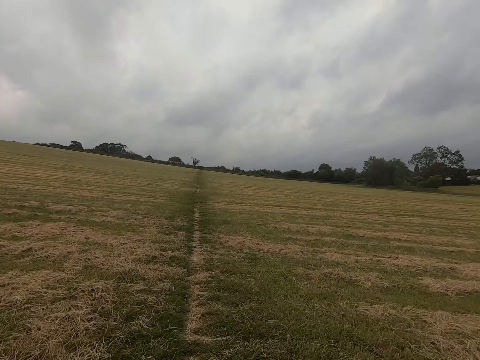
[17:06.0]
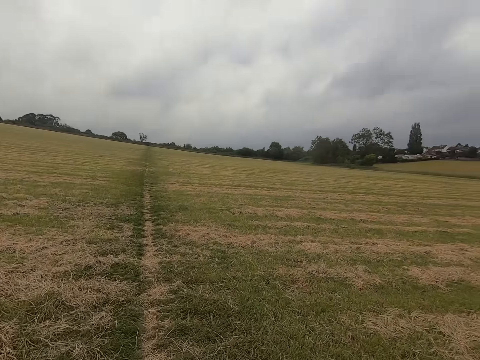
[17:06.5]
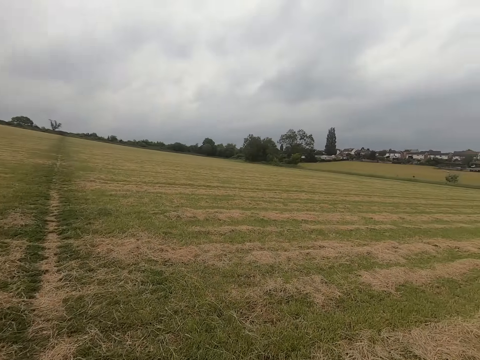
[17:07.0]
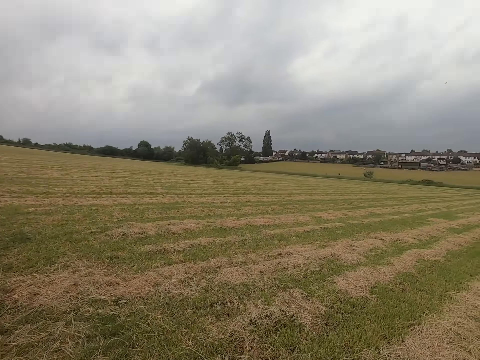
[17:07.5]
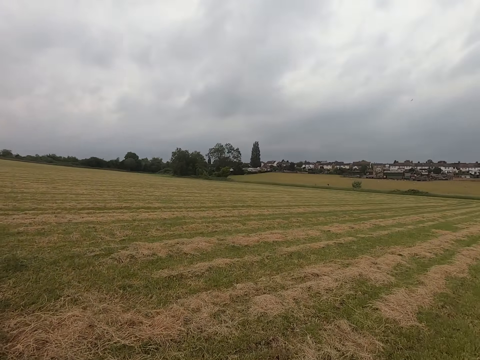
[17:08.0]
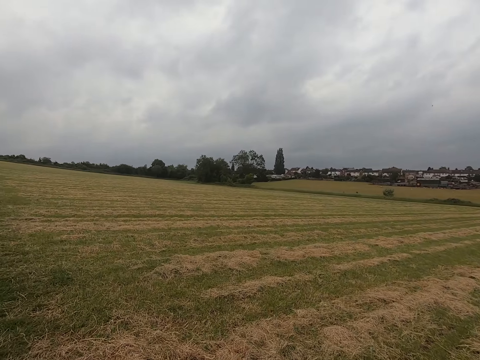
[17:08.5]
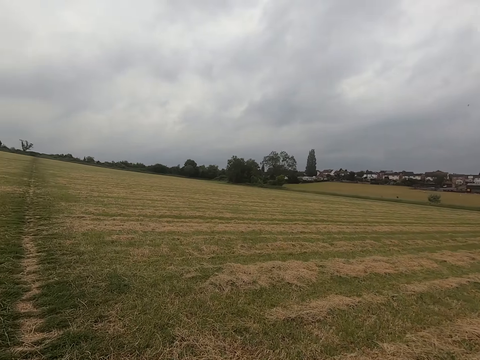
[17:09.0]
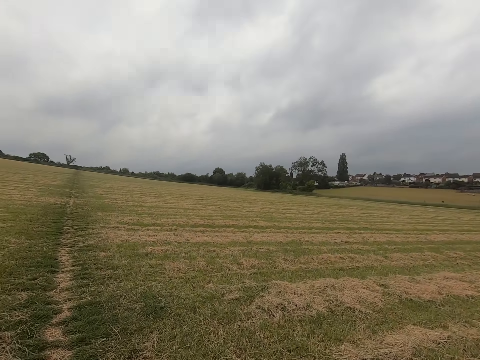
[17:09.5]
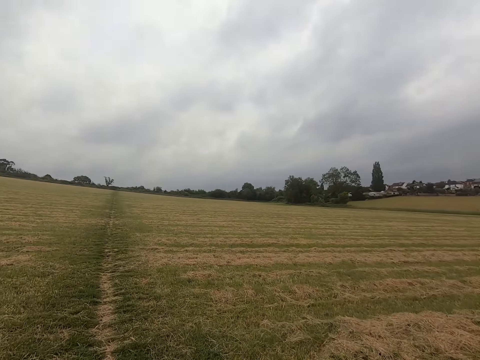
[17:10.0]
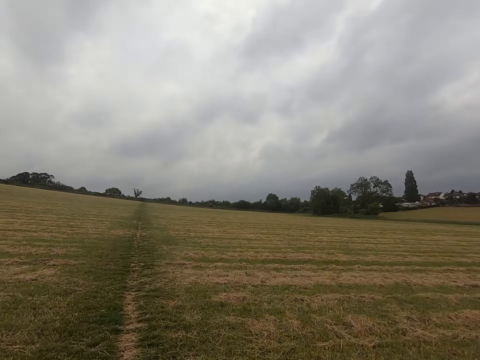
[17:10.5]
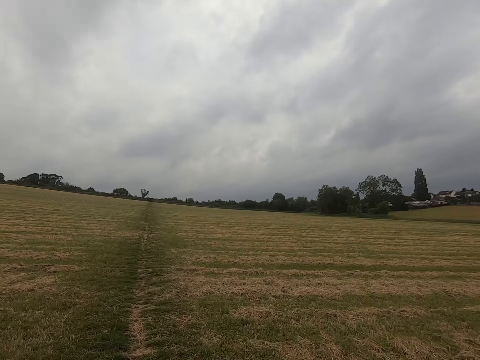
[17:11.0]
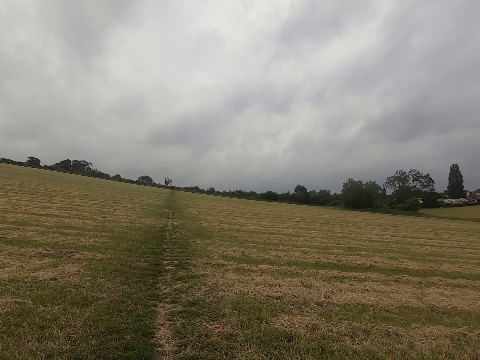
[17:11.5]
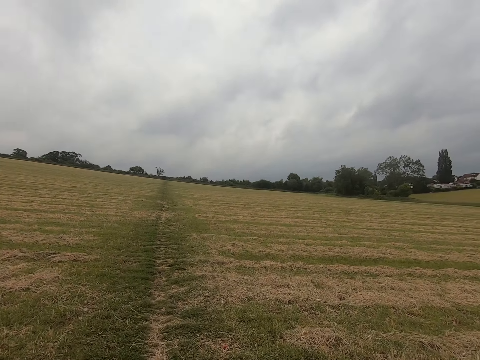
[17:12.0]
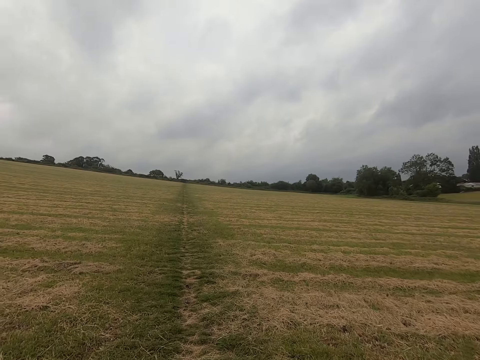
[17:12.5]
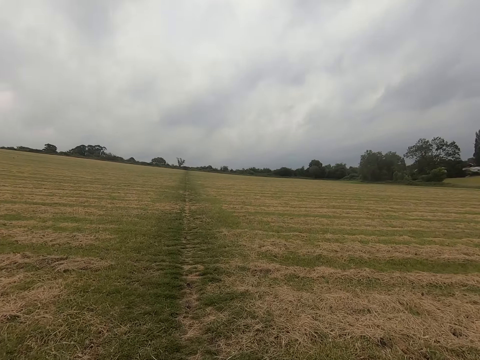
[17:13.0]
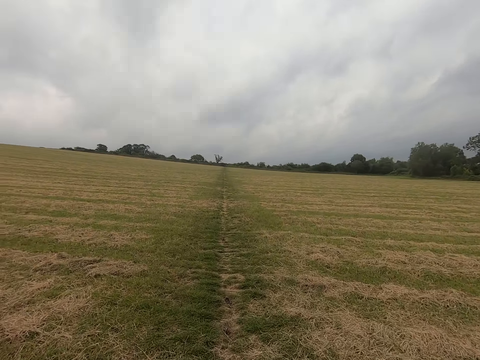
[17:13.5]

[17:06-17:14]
The camera wearer runs in the field. They look around. They walk in the field.

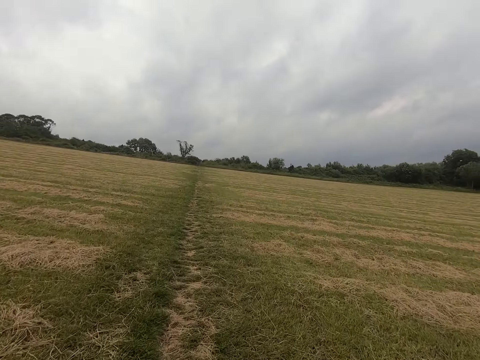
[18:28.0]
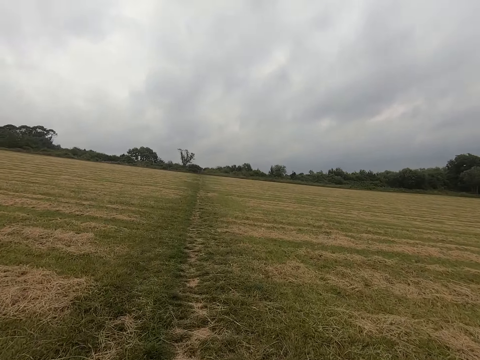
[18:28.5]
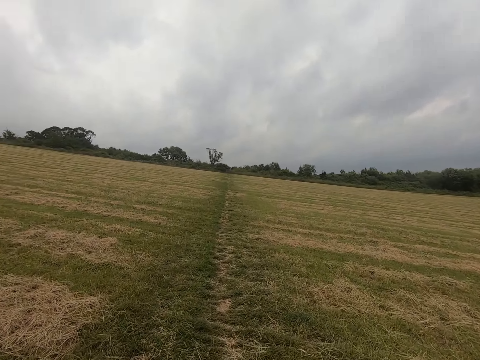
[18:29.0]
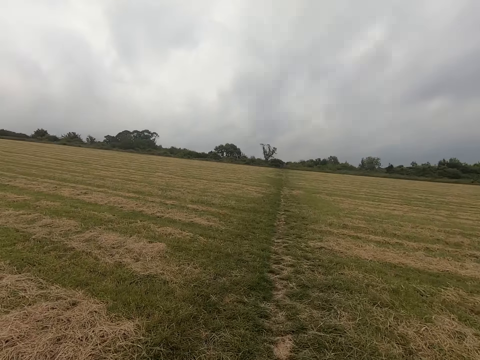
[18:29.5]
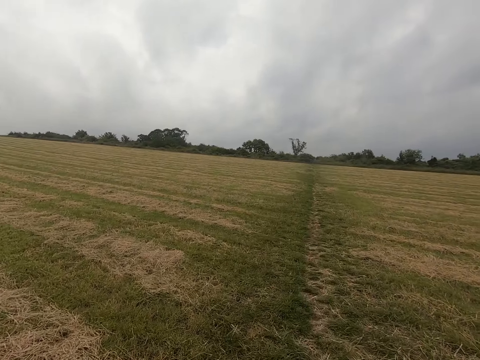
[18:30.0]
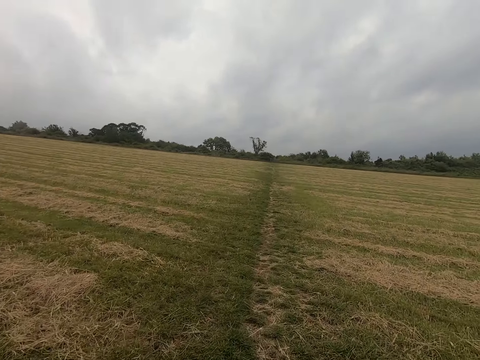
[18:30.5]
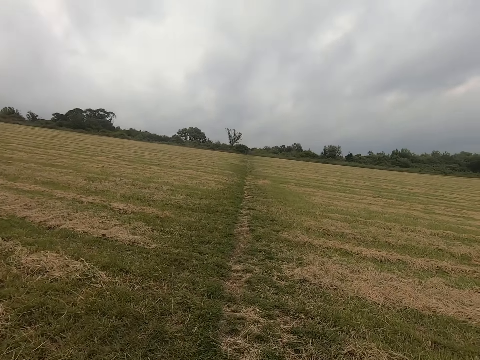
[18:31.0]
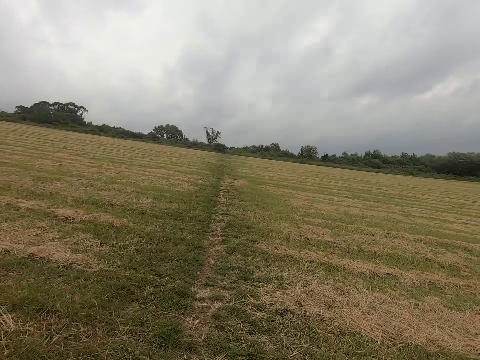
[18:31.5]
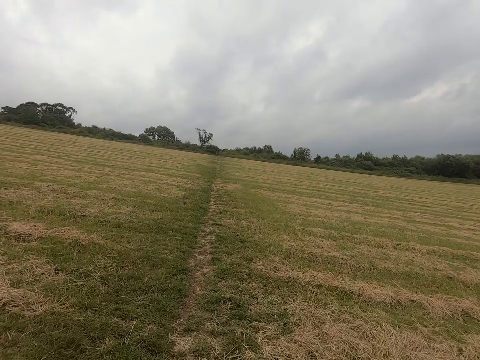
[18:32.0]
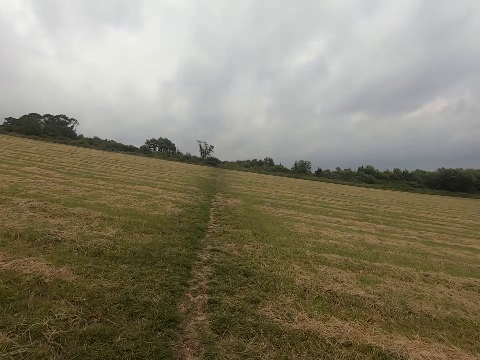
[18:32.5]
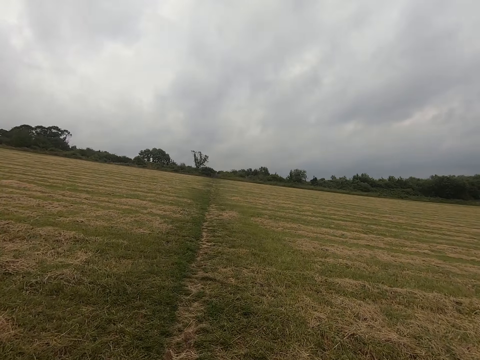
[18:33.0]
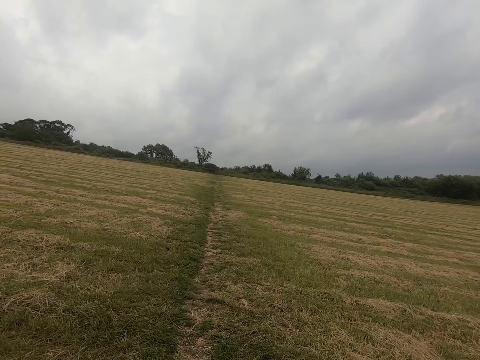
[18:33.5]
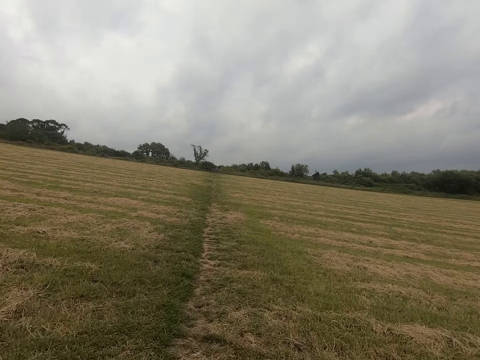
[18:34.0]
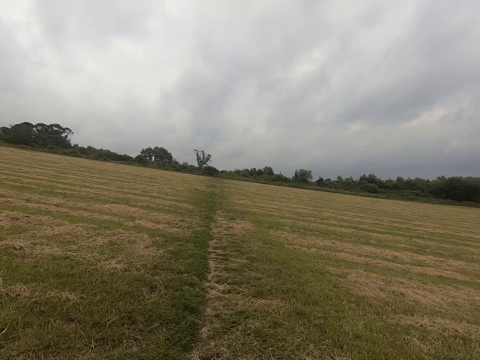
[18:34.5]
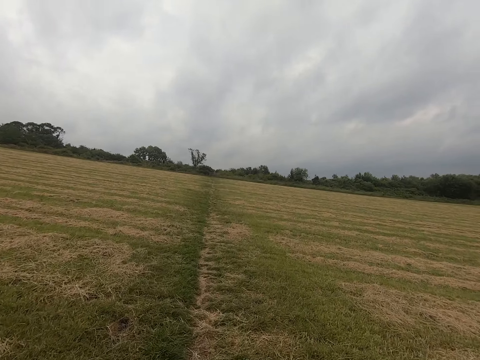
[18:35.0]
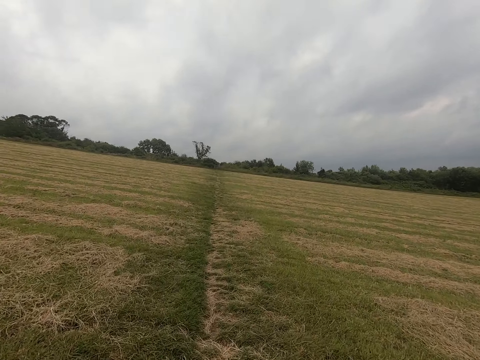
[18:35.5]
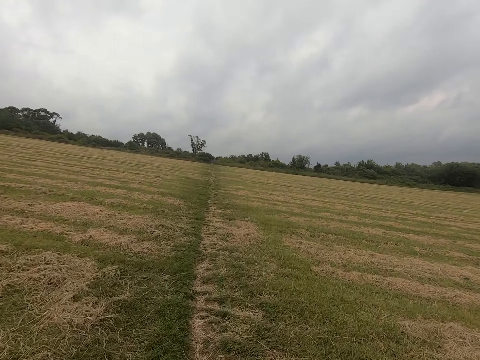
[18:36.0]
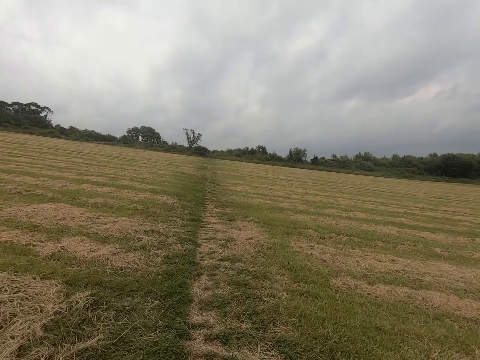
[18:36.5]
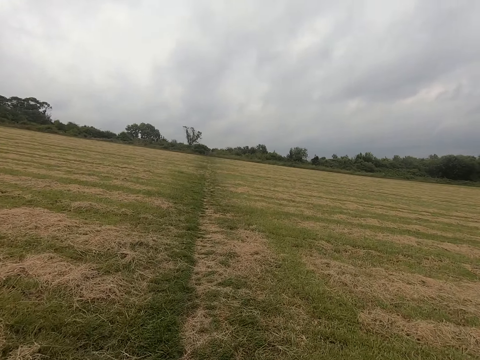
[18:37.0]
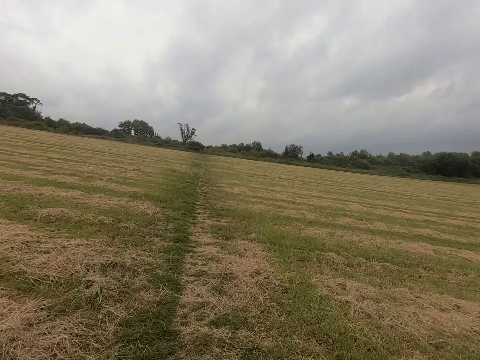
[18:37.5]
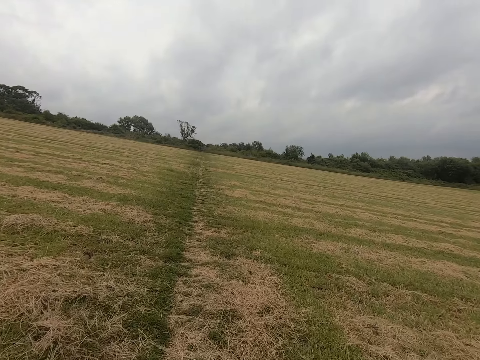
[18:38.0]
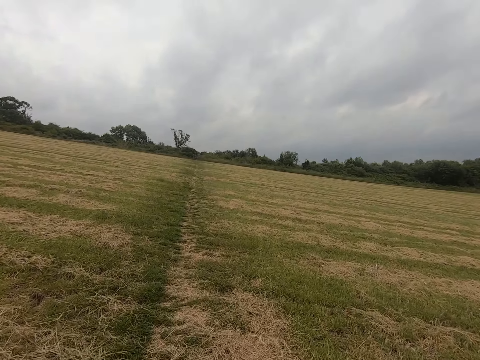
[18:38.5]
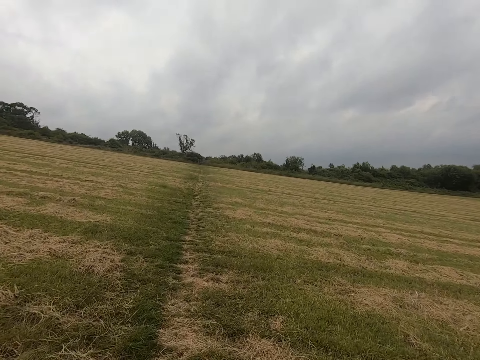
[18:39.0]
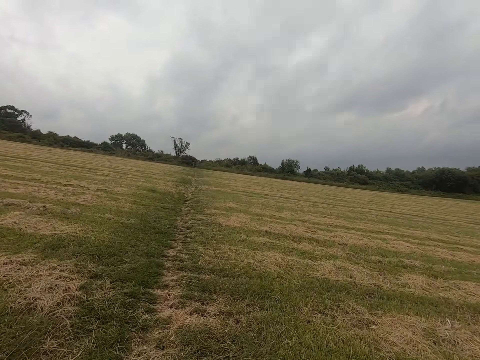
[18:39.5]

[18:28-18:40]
The camera wearer looks around. They run across the field.

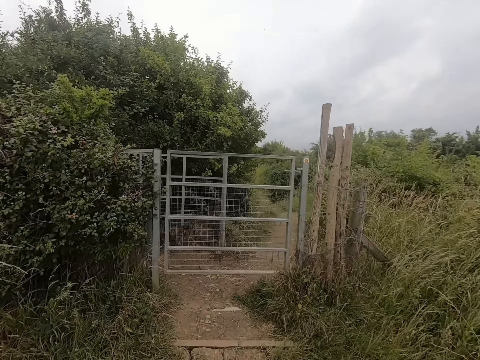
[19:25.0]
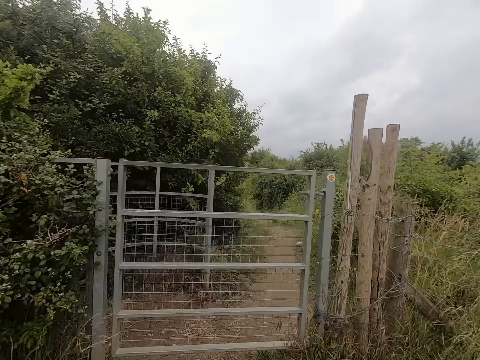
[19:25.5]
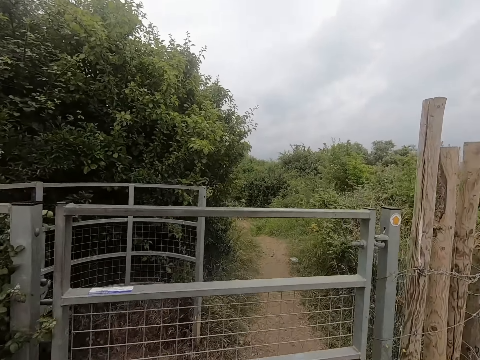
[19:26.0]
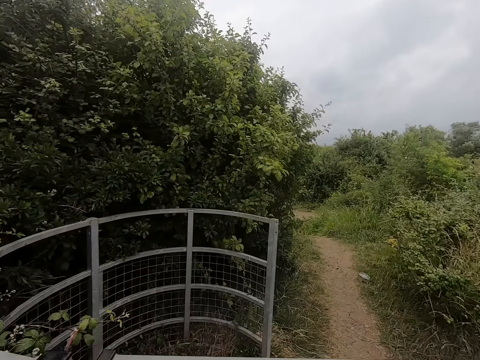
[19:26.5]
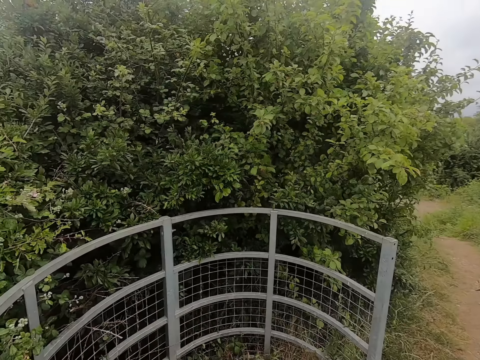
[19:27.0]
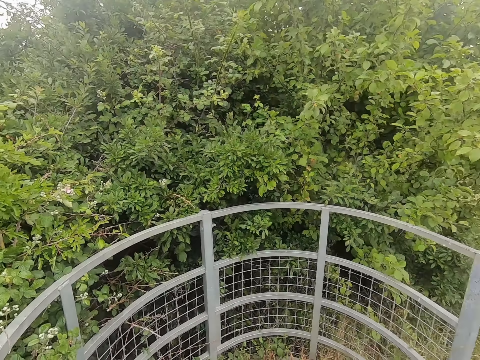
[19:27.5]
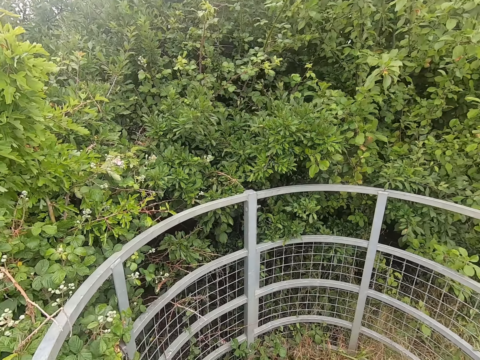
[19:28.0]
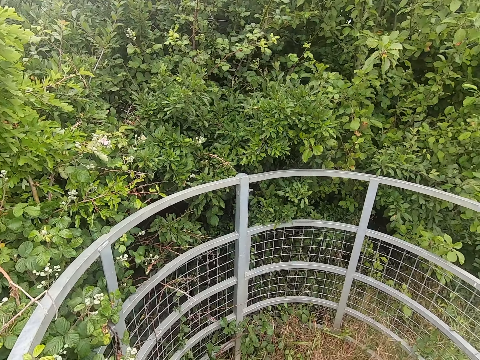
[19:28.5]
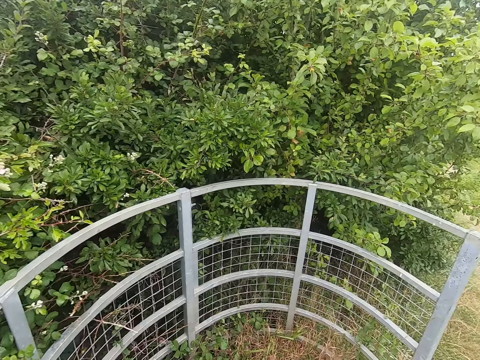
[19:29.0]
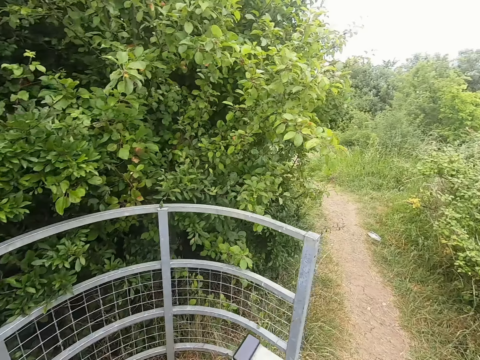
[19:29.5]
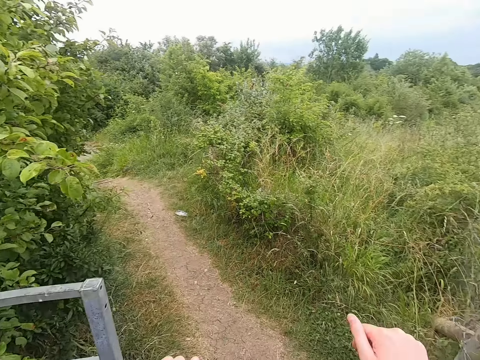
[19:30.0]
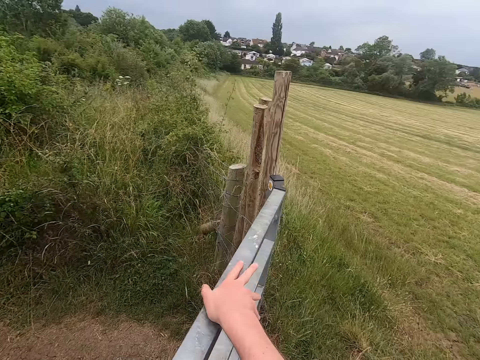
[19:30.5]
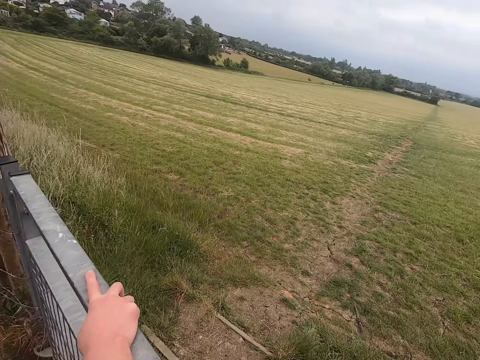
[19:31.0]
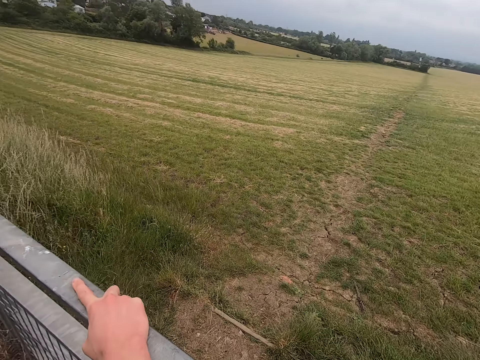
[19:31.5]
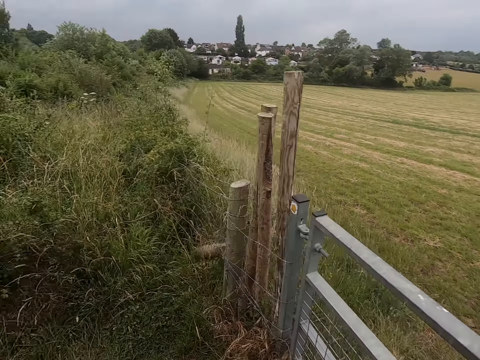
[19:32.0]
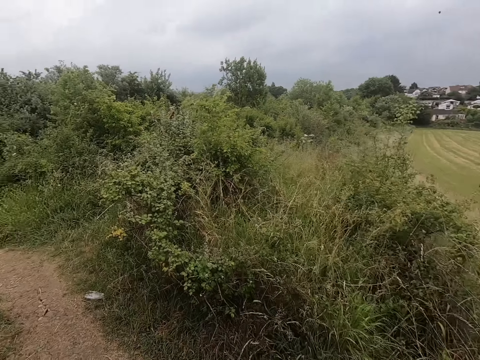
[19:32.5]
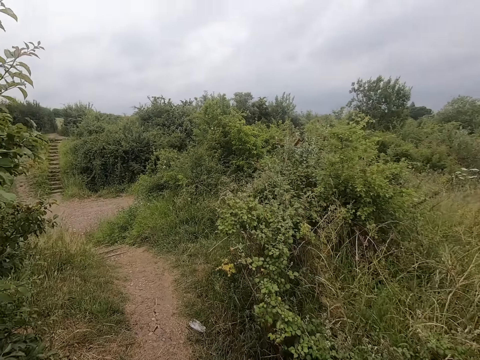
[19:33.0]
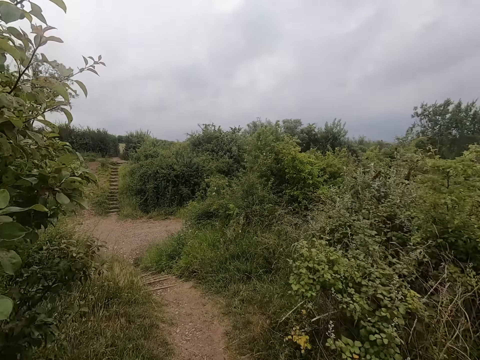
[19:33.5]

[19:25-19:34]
The camera wearer opens the gate. They close the gate.
